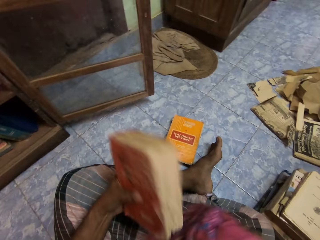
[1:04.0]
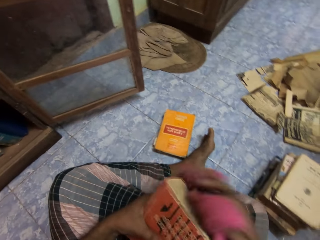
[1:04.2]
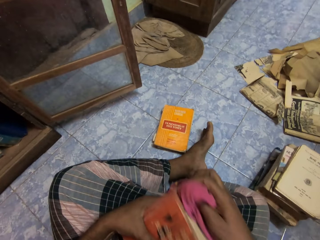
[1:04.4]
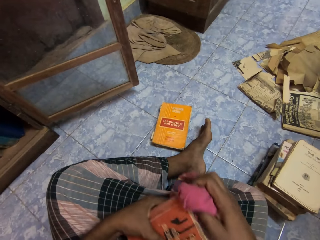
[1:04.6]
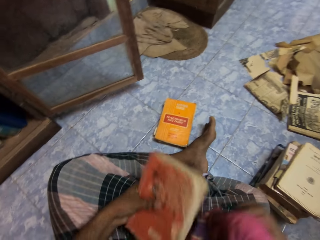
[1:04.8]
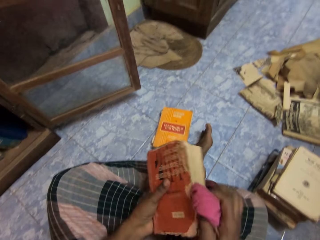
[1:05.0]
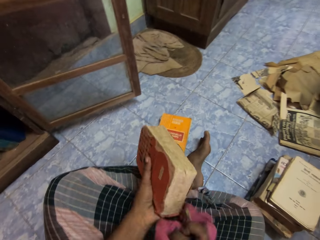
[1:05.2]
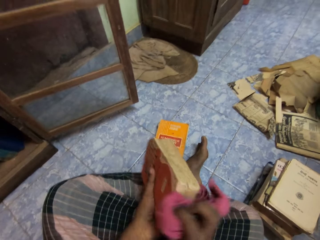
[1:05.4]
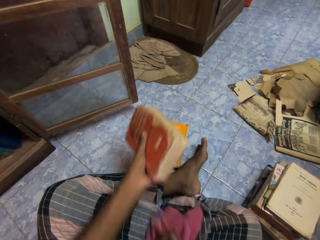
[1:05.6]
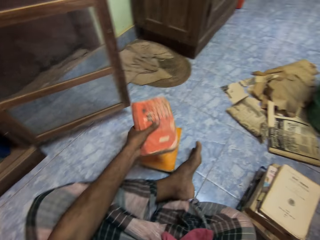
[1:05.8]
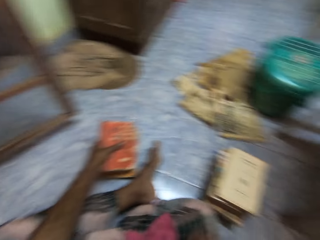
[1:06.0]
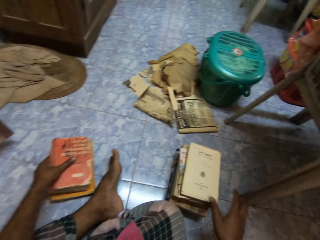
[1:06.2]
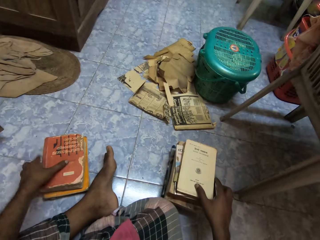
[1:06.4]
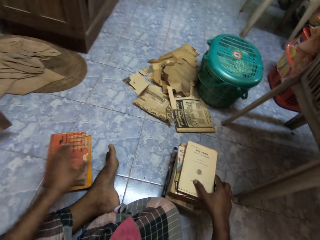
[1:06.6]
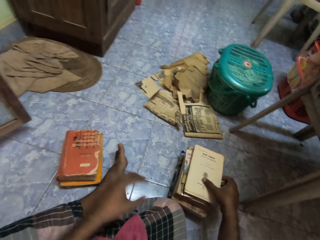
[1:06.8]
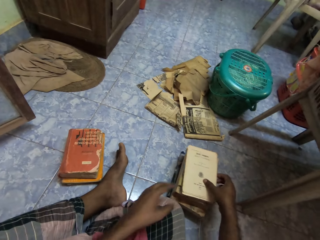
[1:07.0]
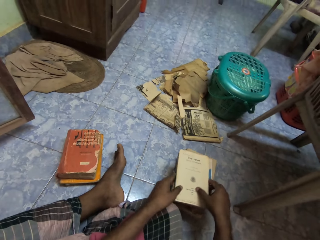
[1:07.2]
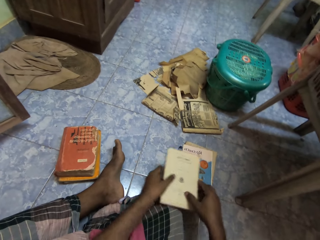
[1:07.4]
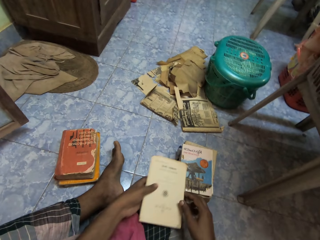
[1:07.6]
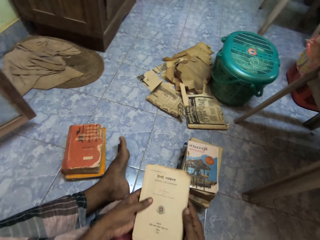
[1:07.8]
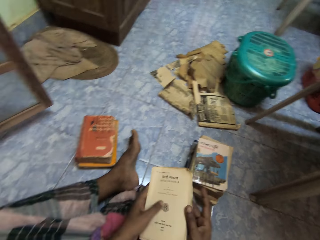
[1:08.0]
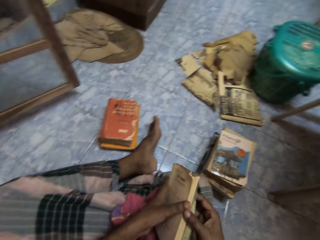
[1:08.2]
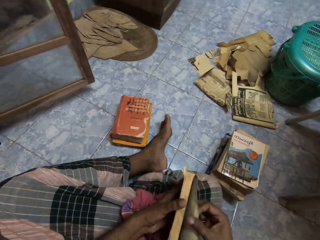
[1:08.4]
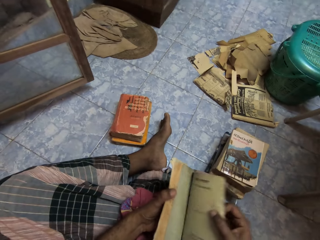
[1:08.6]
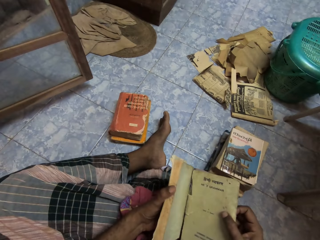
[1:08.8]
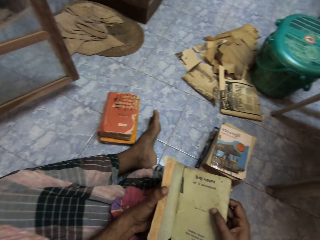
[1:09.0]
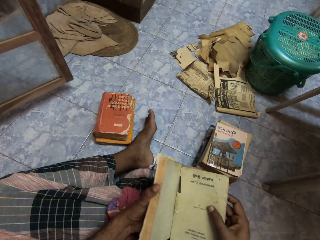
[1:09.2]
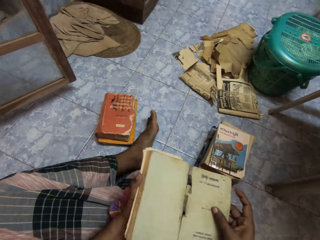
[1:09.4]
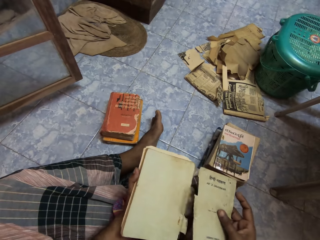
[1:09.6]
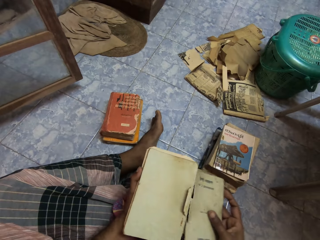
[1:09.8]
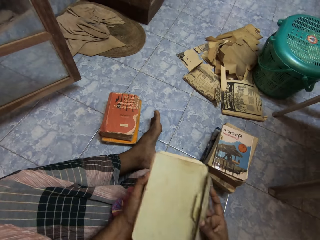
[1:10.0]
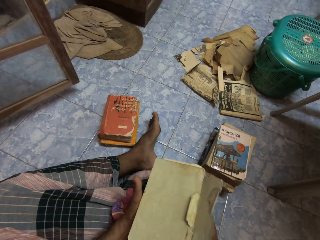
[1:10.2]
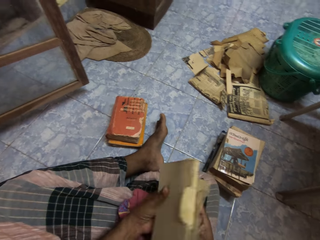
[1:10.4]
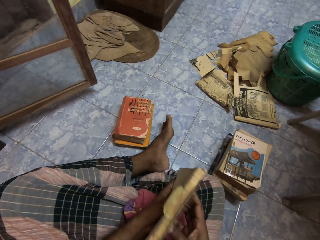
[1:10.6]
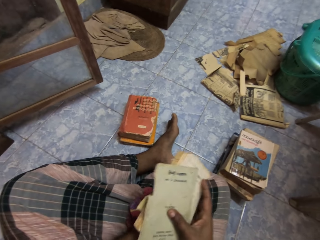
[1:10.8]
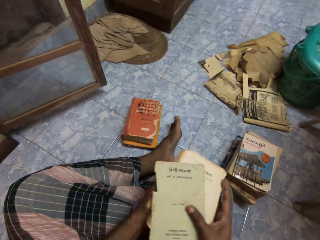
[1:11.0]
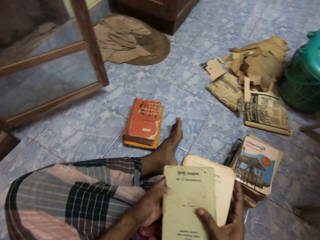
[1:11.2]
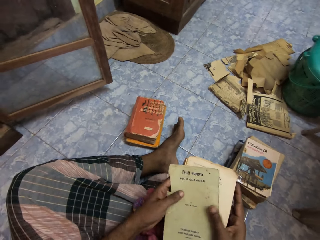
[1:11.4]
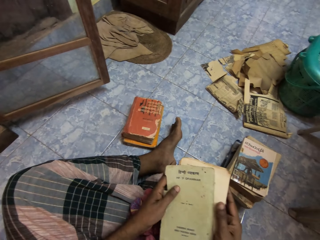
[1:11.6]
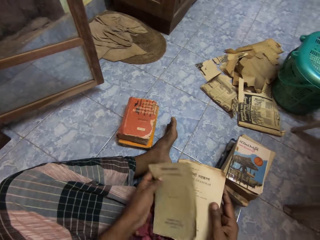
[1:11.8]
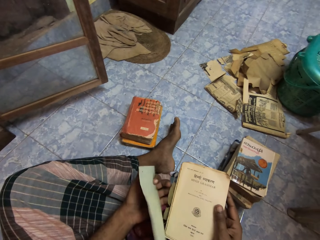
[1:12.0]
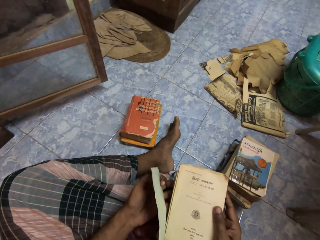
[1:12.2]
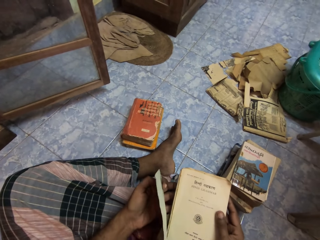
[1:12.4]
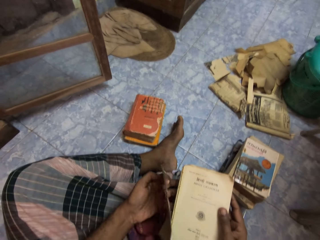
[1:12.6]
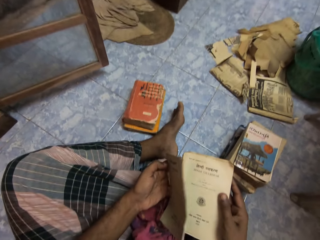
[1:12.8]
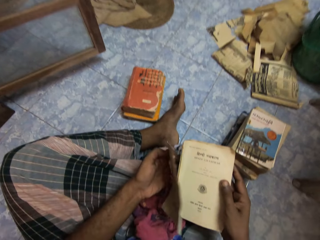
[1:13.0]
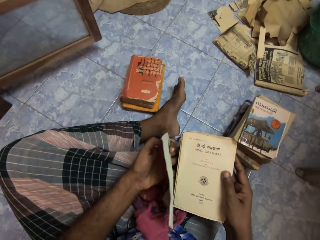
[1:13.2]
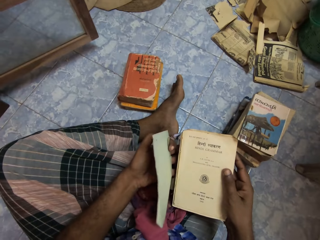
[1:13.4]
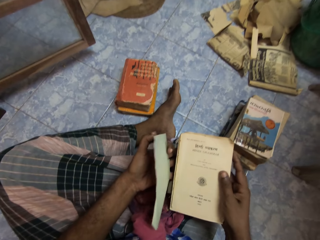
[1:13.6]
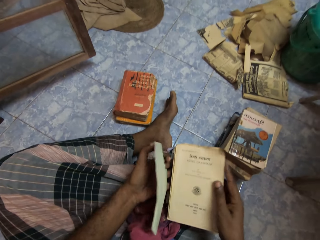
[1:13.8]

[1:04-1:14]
The camera wearer picks up the rag from his cloth on his lap with his right hand. He cleans the book in his left hand with the rag in his right hand. He drops the rag on his cloth with his right hand. He stacks the book on top of a book on the floor with his left hand. He picks up a book from the pile of books on the floor with his hands. He adjusts the cover of the book with his right hand. He looks at the book. He holds the cover with his left hand.

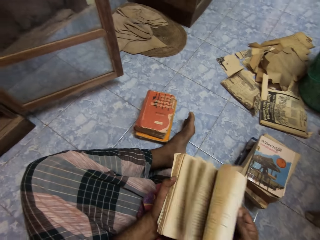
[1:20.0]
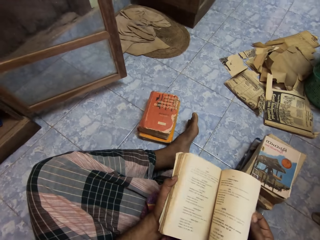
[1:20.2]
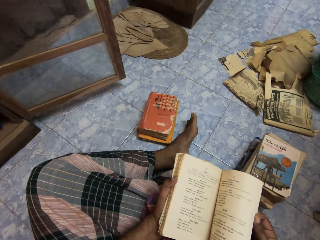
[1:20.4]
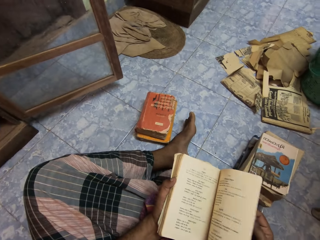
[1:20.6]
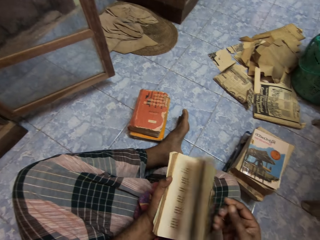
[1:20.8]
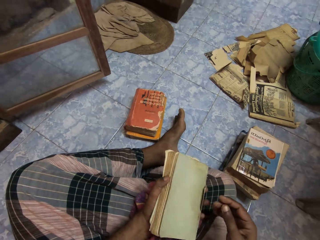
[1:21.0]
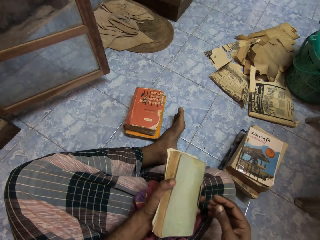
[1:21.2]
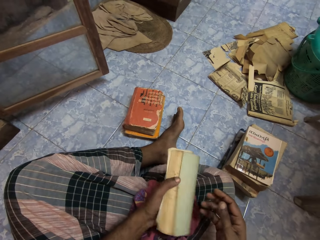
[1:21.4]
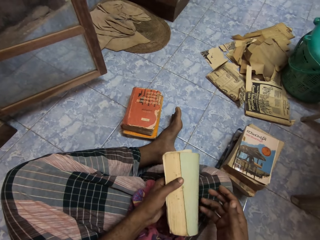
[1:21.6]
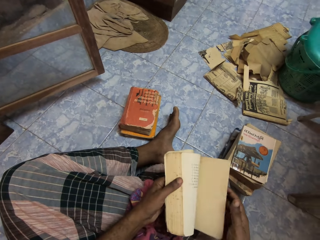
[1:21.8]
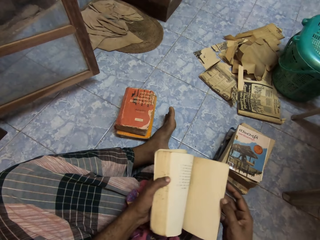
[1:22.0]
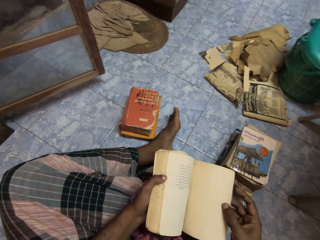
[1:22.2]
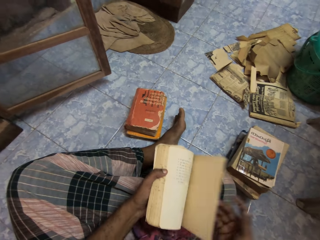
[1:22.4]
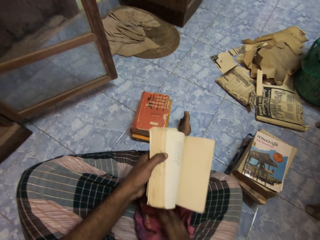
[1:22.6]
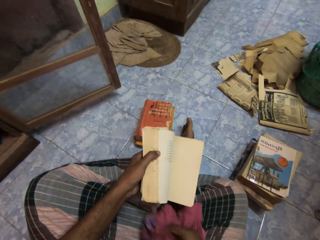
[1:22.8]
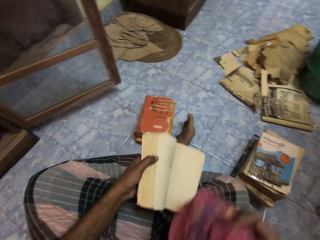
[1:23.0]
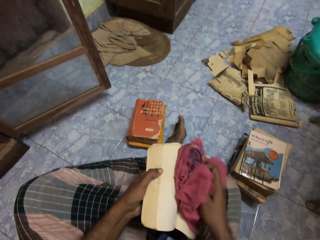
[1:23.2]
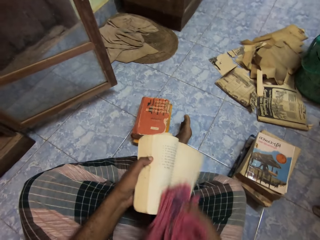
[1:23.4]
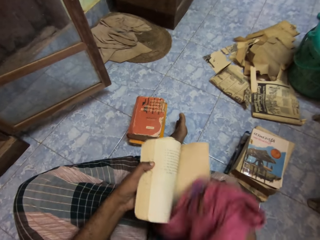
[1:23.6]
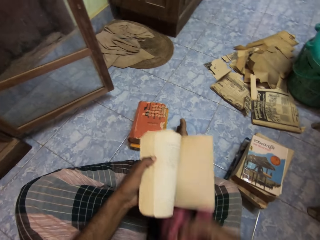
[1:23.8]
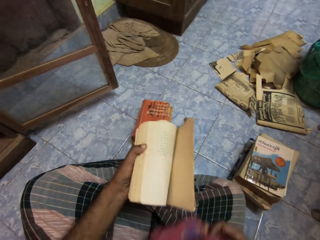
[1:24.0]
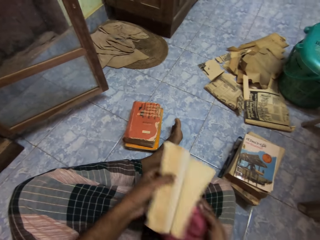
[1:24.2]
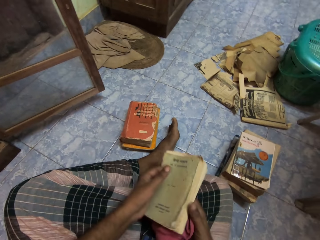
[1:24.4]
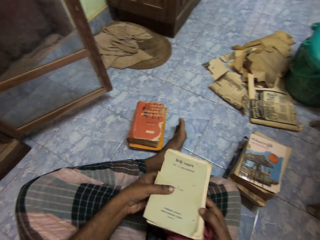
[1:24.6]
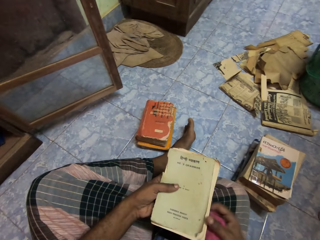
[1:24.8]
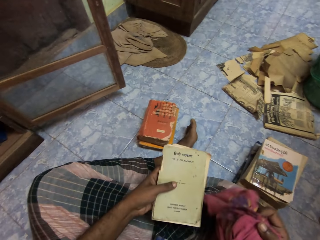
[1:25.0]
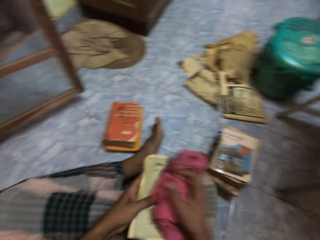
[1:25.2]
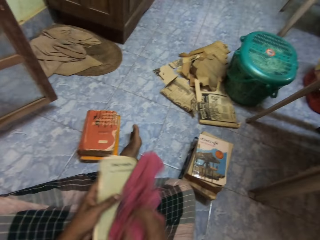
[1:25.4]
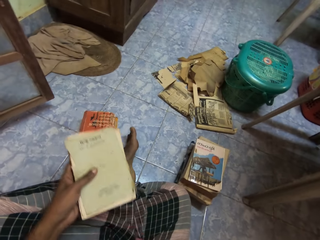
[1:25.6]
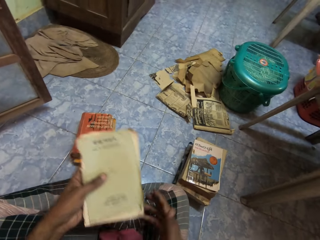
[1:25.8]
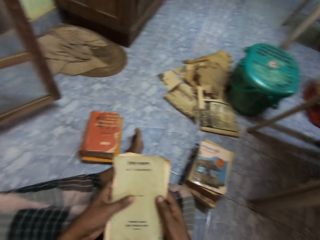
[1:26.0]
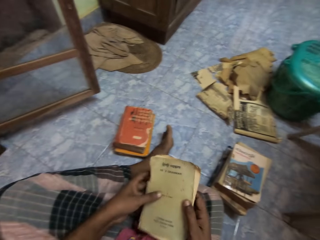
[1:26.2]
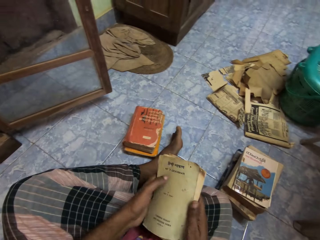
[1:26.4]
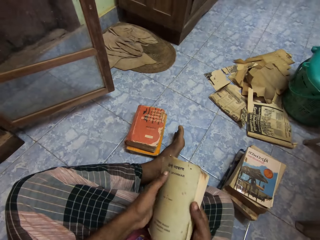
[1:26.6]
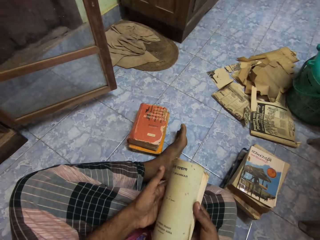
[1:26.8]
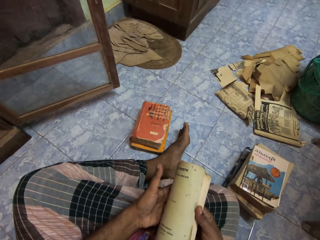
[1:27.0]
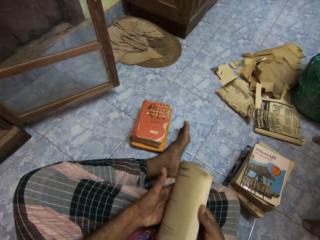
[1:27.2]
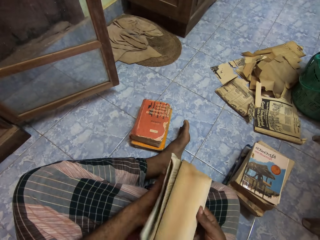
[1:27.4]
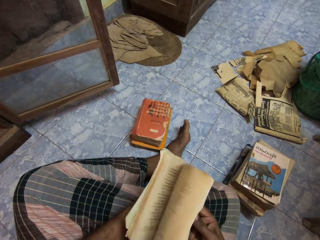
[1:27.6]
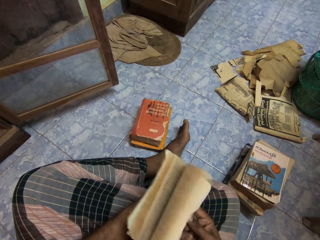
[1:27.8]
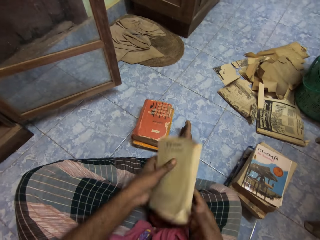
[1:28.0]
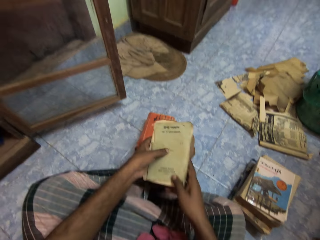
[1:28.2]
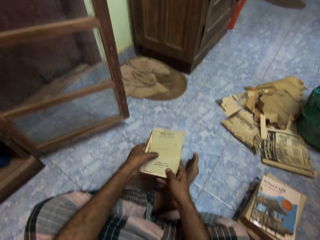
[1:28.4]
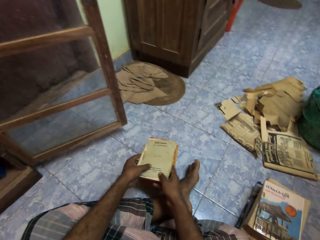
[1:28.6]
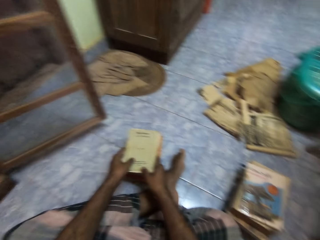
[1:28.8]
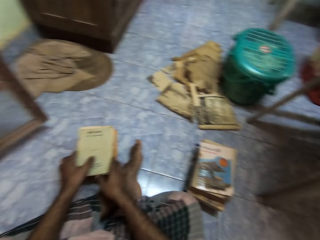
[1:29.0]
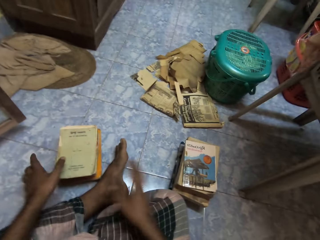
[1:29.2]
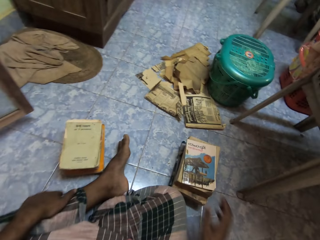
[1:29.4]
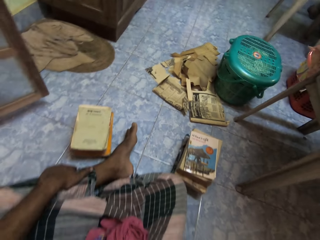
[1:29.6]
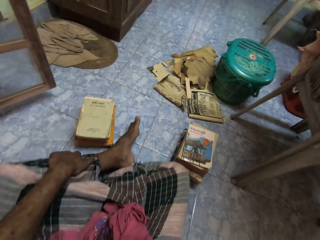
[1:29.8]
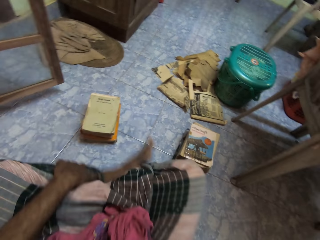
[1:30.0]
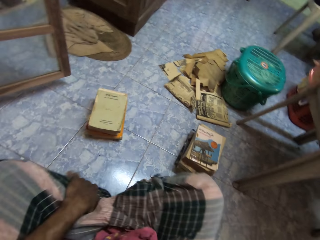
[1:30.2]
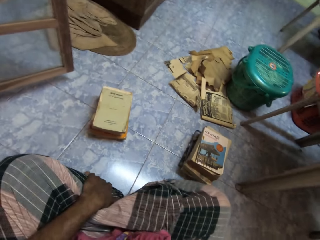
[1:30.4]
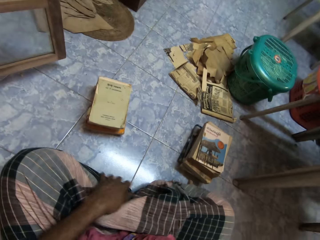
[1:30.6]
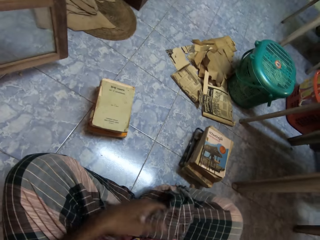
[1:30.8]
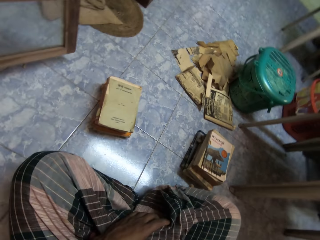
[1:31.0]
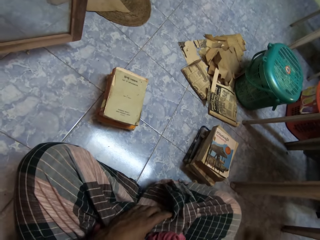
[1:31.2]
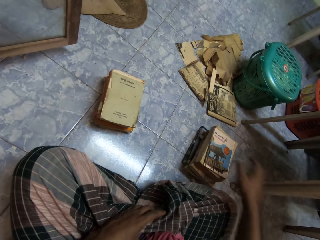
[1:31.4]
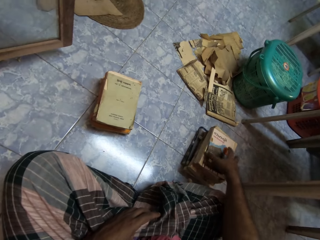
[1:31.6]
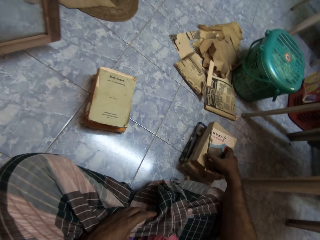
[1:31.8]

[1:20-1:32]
The camera wearer opens the book in his left hand. He picks up the rag from his cloth on his lap with his right hand. He cleans the book in his left hand with the rag in his right hand. He cleans the book in his left hand with the rag in his right hand again. He drops the rag on his cloth with his right hand. He flips pages in the book with his right hand. He stacks the book on the heap of books on the floor with his hands. He folds the leg. He picks up a book from the pile of books on the floor with his right hand.
